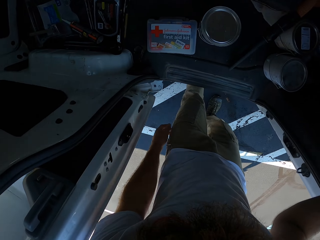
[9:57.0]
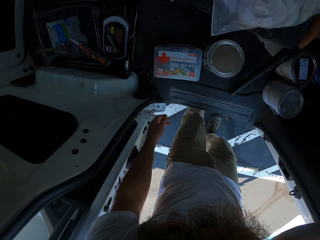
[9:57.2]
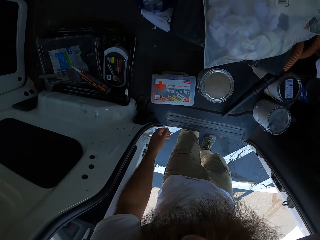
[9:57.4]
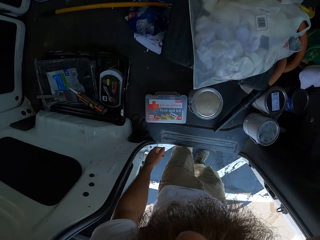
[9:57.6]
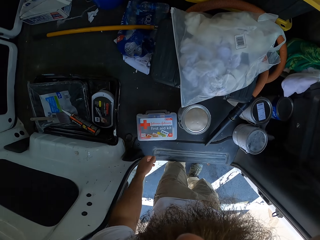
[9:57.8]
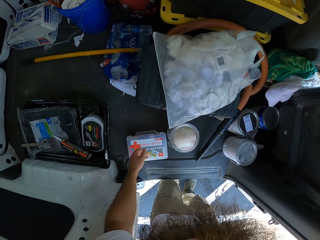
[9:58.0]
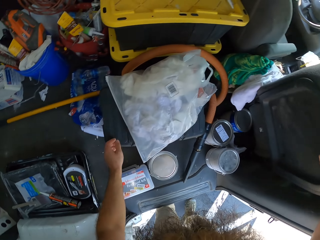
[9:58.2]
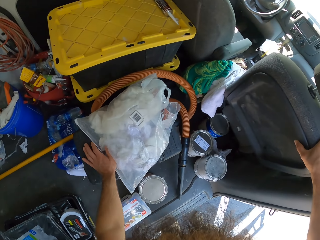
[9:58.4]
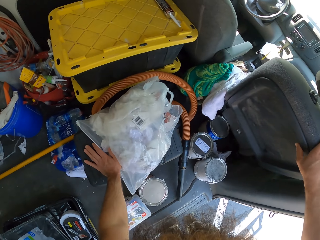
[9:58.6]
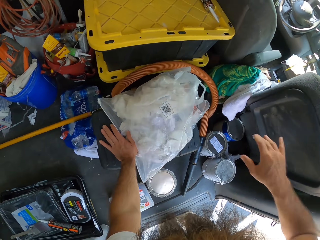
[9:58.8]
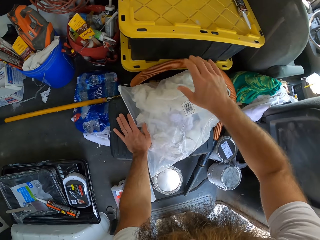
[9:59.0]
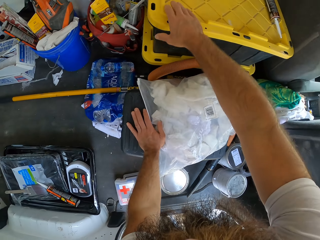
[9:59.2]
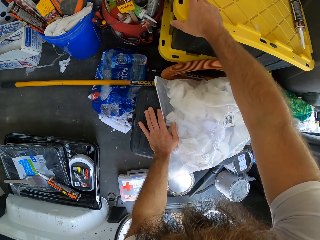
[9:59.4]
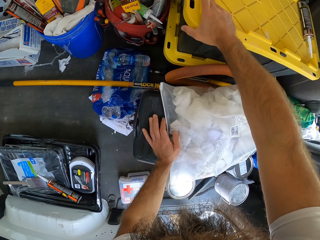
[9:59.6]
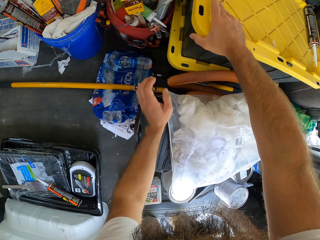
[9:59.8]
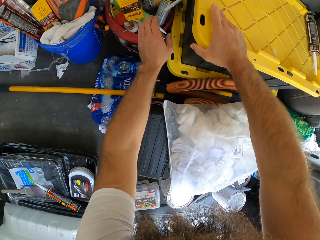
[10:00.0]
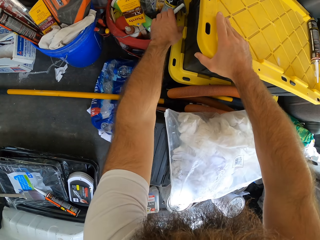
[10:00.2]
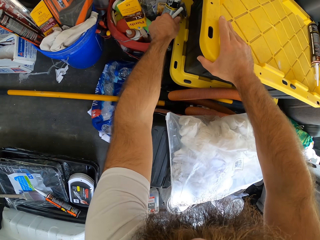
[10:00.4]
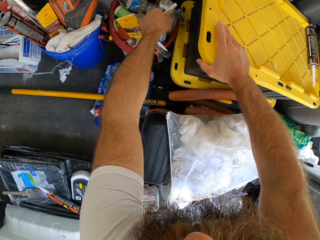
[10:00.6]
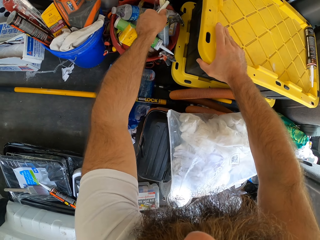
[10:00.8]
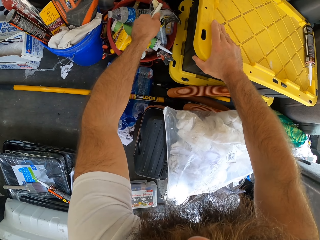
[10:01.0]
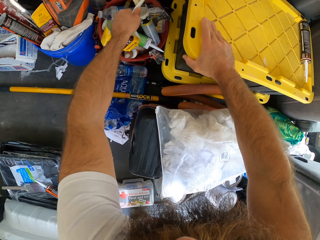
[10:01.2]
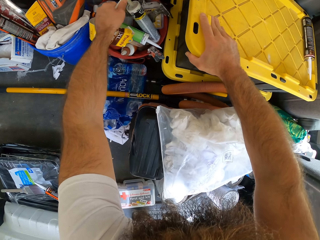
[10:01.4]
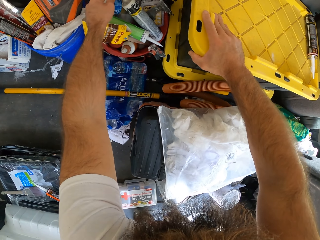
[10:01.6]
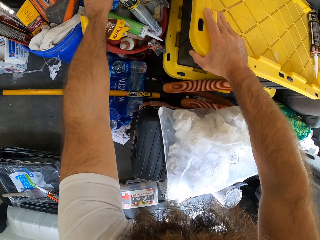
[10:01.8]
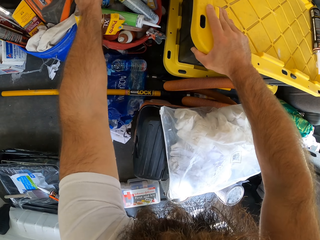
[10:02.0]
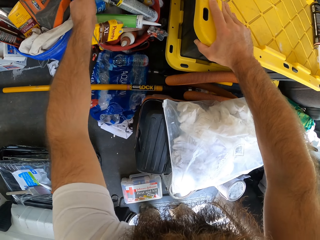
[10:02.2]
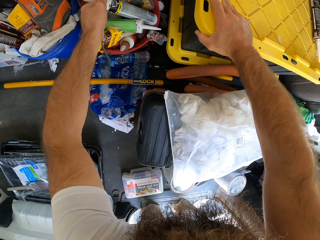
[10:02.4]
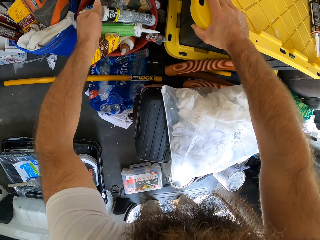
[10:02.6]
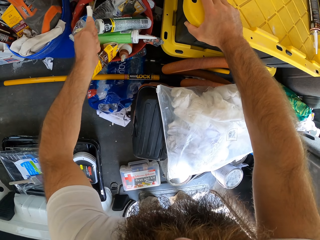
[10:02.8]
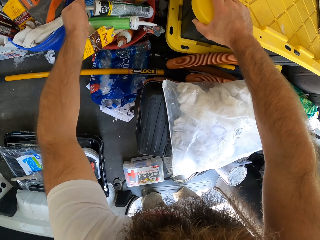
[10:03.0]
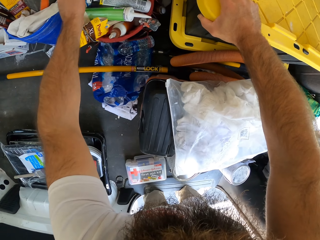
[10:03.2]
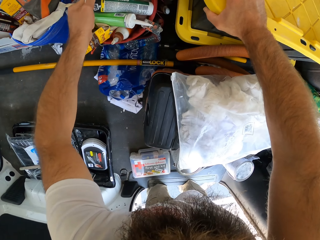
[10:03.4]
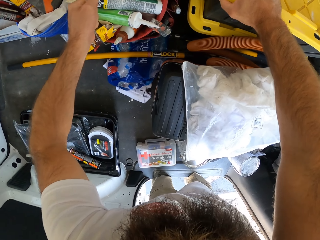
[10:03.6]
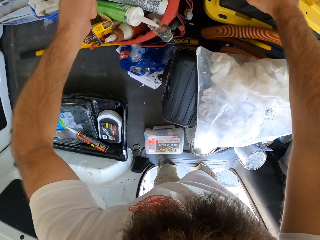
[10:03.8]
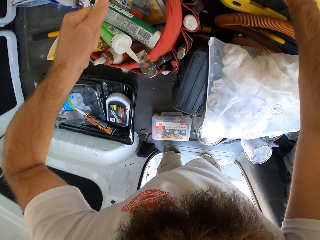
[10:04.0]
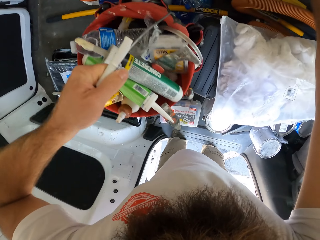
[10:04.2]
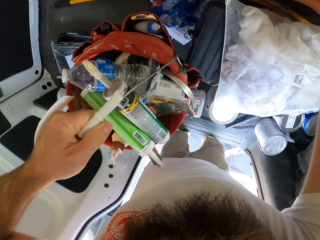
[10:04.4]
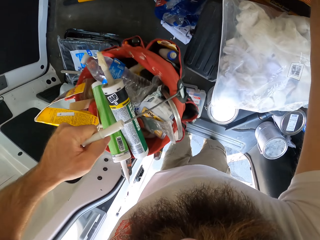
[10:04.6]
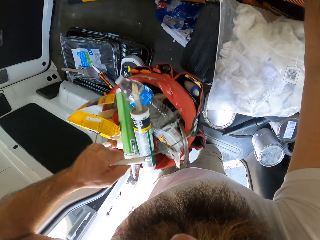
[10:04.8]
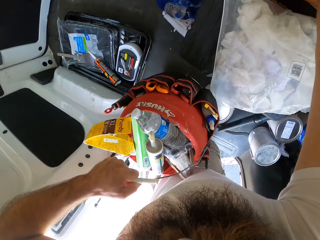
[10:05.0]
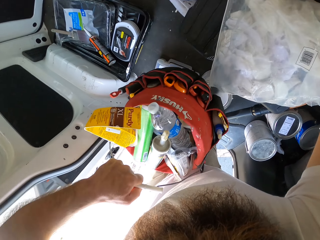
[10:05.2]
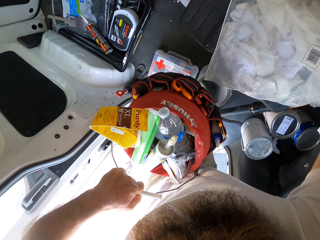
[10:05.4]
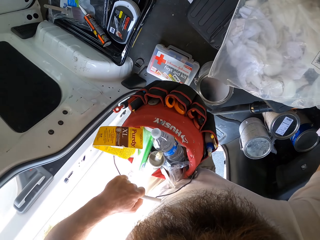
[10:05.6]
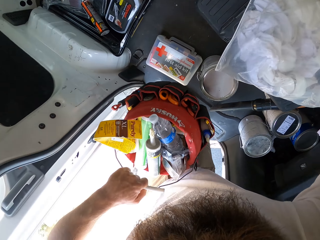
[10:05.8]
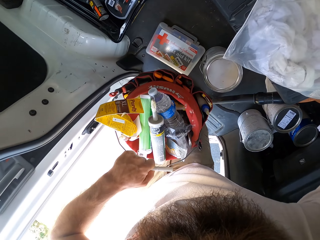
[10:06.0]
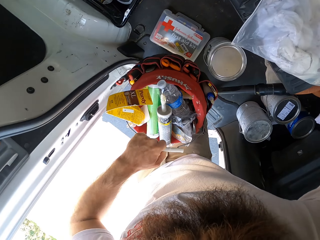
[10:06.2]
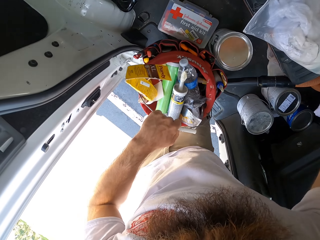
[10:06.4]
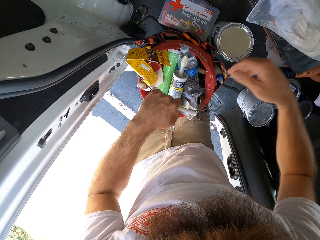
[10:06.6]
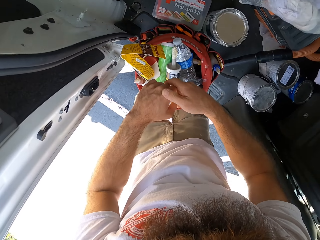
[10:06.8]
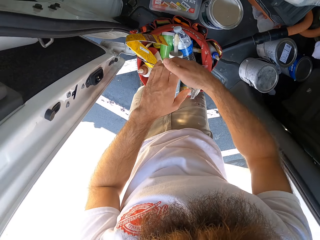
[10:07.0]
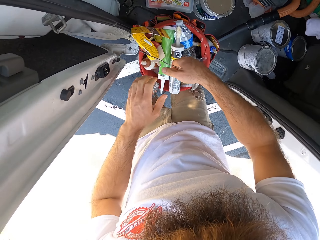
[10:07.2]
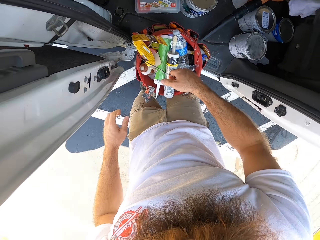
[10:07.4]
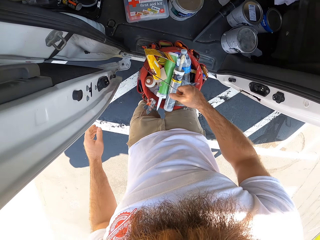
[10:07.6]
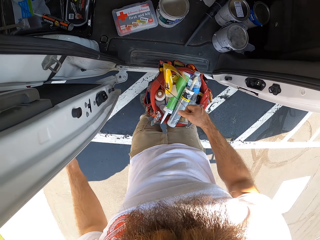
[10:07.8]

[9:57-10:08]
The camera wearer places his left hand on a container in the bus. He holds the plastic bag. He places his left hand on the container again. He holds the container. He picks up a bucket of painting equipment in the bus with his left hand. He drops the bucket of painting equipment in his left hand in the bus. He picks up the bucket of painting equipment from the bus with his right hand.

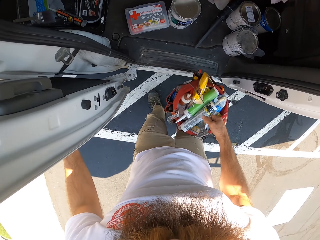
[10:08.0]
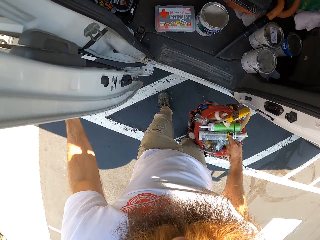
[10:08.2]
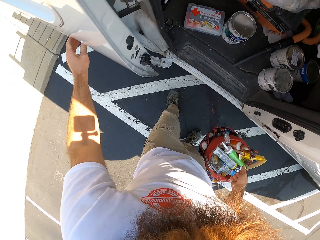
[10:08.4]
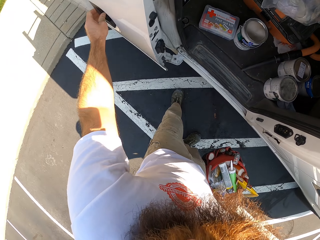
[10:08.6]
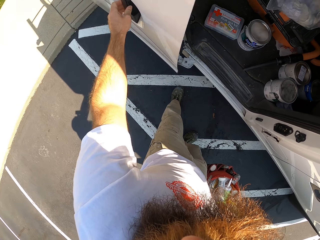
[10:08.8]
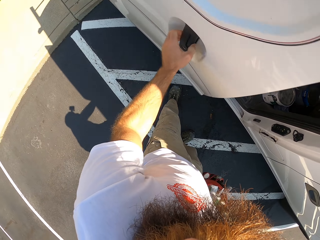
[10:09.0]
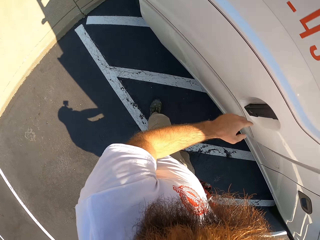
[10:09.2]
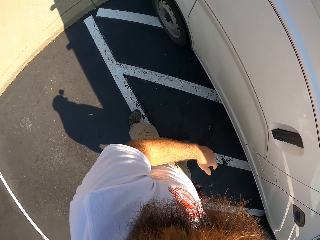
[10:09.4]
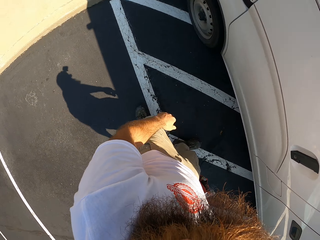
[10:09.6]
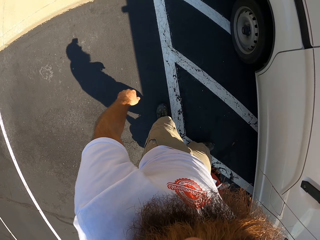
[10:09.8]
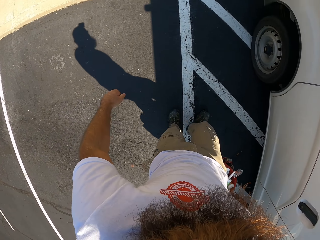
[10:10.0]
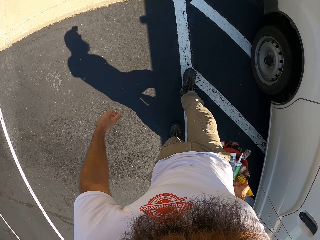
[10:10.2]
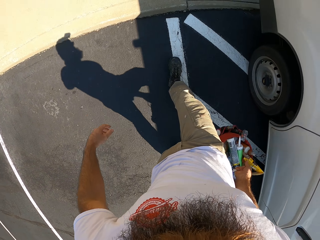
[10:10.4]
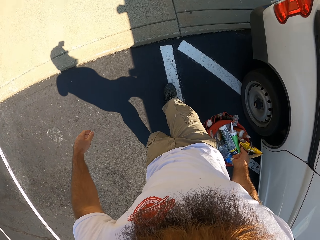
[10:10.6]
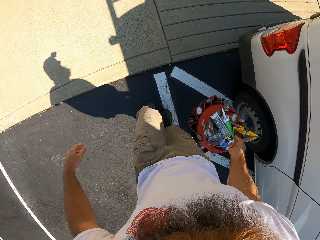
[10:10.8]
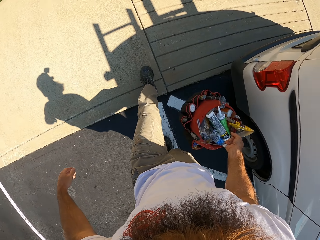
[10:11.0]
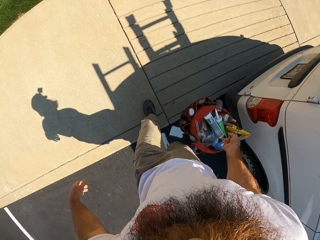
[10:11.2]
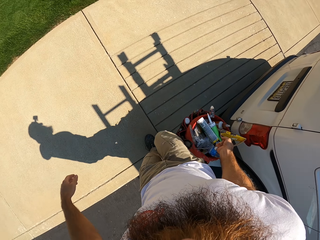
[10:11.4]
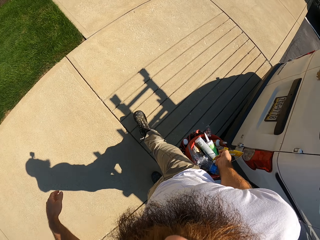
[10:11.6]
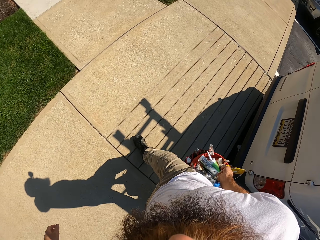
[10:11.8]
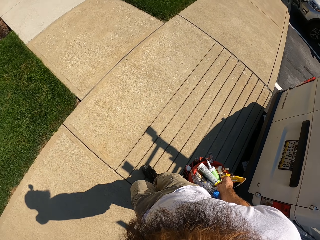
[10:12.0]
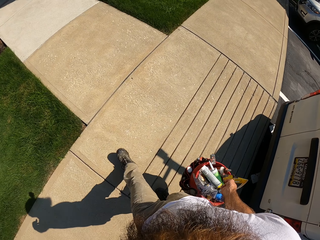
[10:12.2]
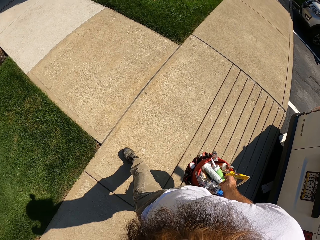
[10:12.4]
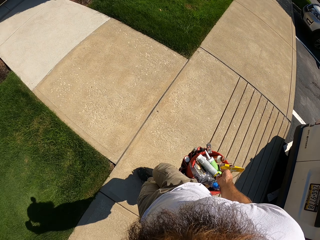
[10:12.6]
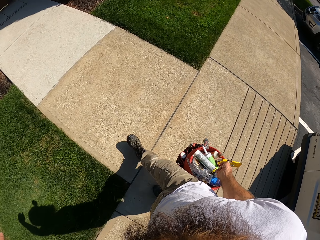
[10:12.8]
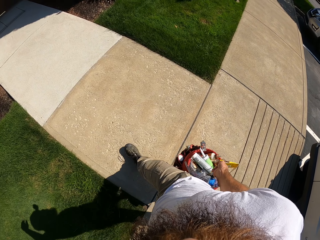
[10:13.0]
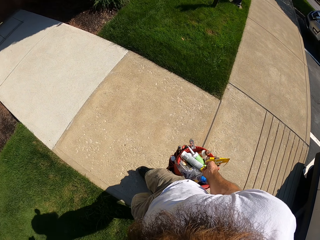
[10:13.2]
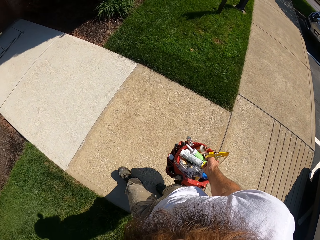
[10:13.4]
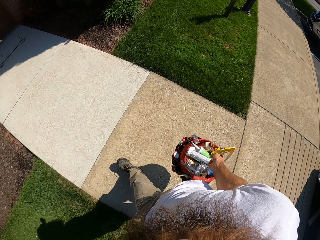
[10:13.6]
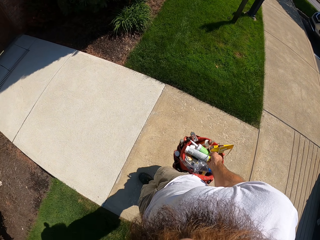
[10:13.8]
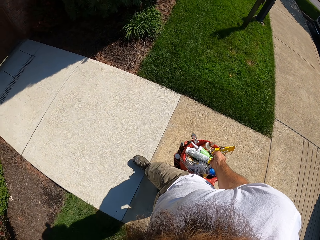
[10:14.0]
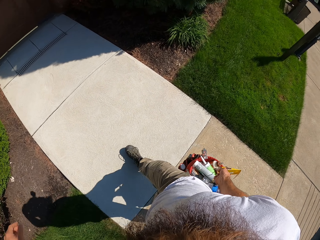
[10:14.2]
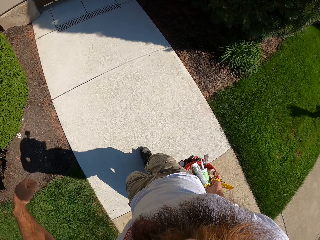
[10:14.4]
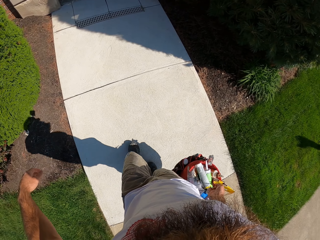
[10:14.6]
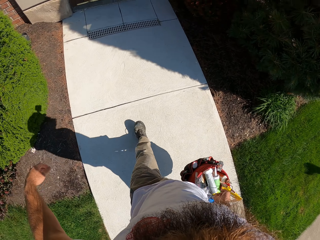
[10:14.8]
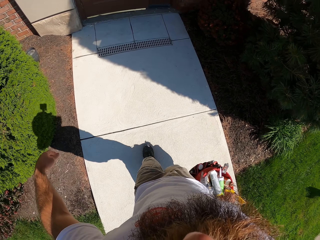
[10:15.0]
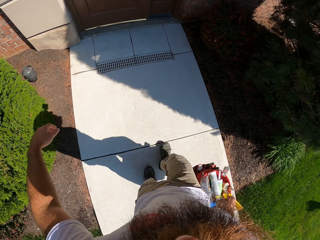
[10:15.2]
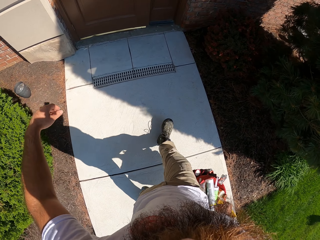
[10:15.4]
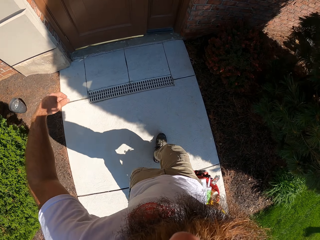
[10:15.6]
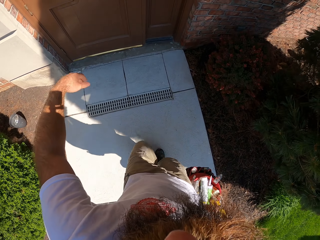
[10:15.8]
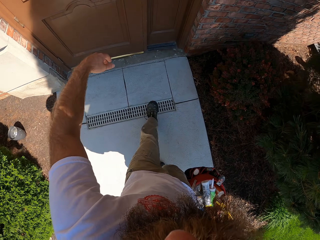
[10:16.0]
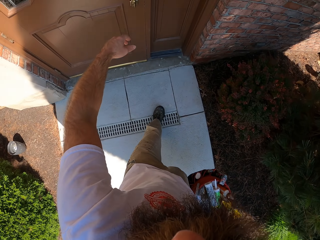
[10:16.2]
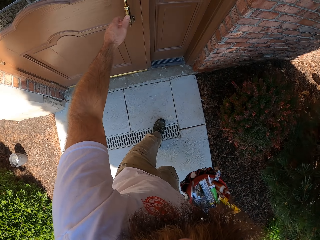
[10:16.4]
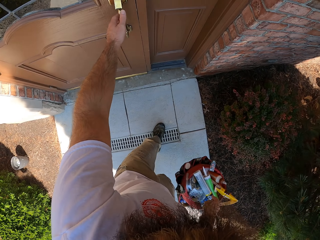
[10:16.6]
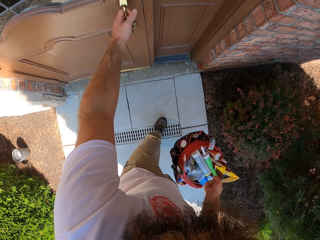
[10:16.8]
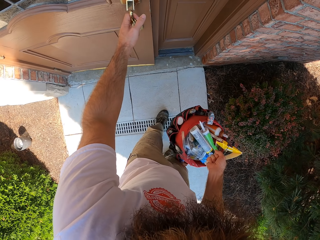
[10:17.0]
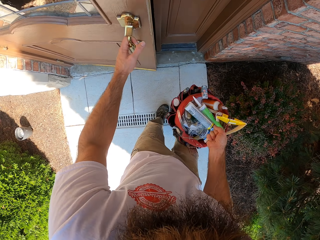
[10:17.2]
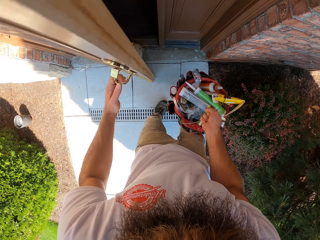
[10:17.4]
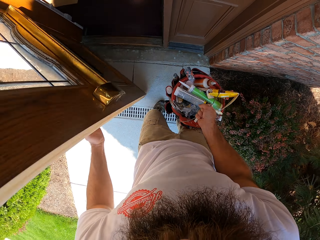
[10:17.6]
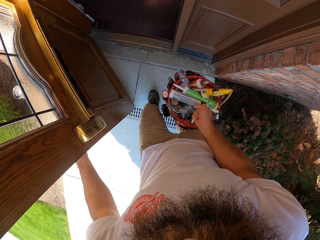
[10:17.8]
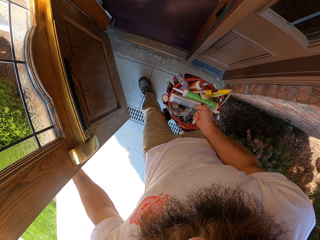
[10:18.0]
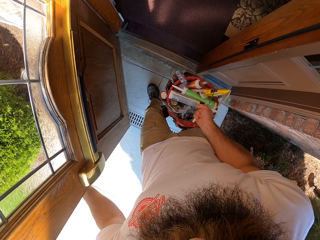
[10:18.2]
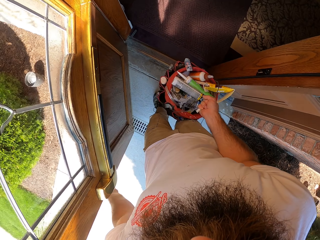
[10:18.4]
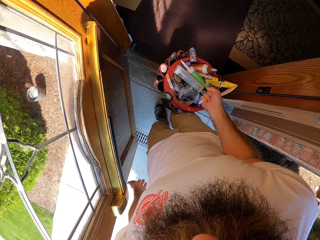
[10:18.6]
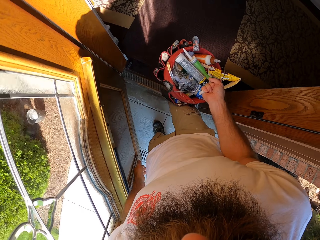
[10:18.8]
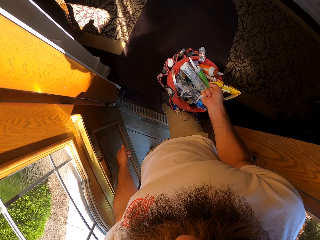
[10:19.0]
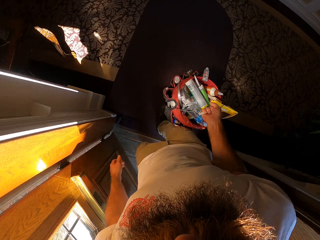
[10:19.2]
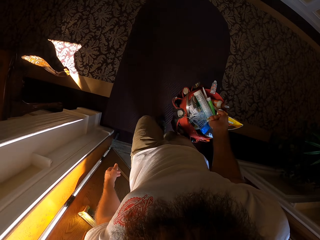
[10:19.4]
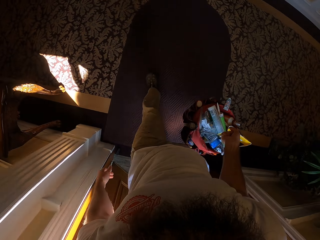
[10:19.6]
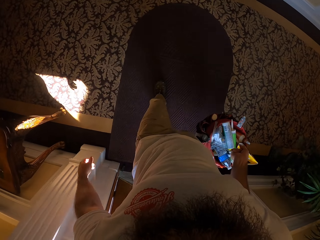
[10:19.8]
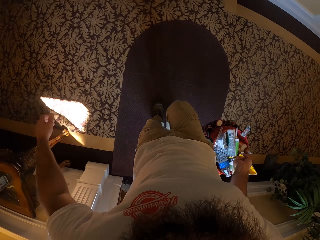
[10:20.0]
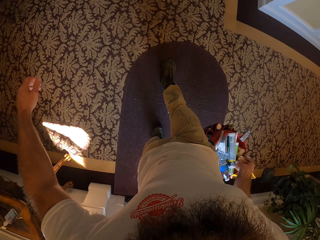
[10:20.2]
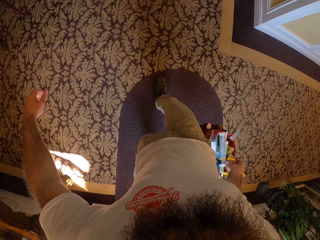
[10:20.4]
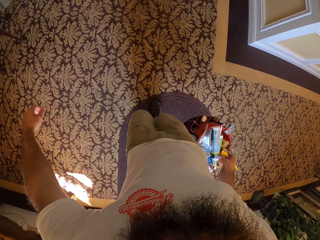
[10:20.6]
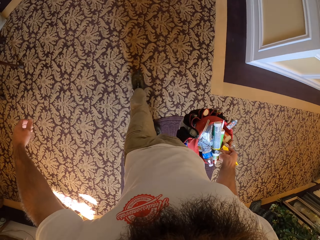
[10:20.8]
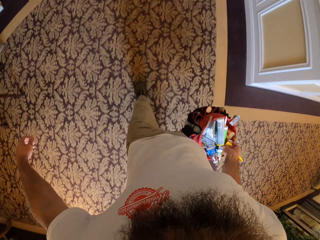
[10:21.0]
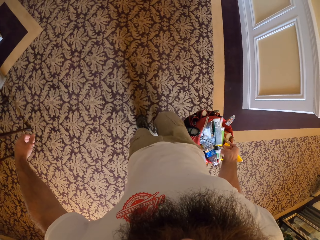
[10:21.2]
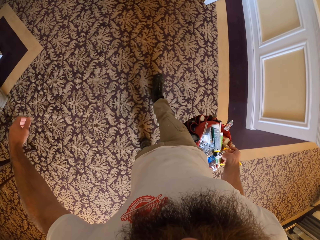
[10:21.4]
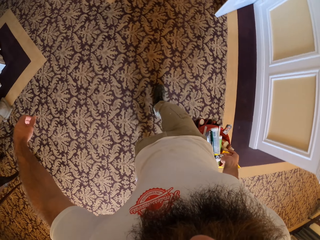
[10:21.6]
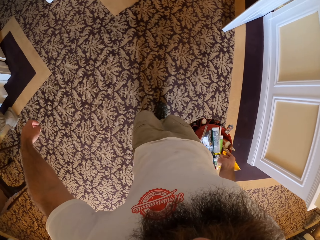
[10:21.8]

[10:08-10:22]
The camera wearer shuts the bus's door with his left hand. He walks from the bus towards the apartment on the pathway. He opens the door with his left hand. He walks in the house.
